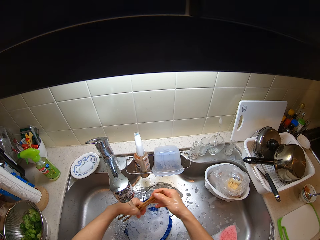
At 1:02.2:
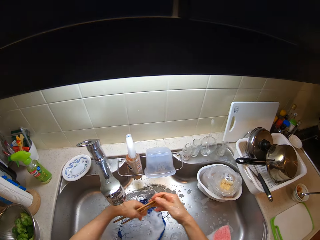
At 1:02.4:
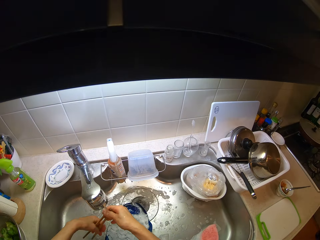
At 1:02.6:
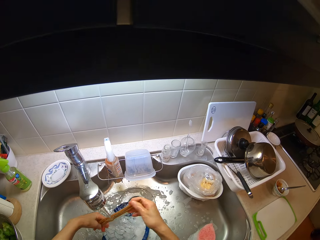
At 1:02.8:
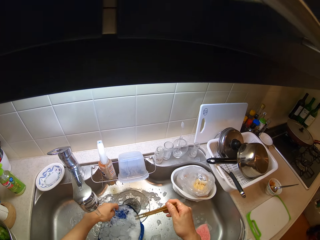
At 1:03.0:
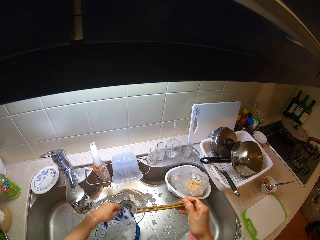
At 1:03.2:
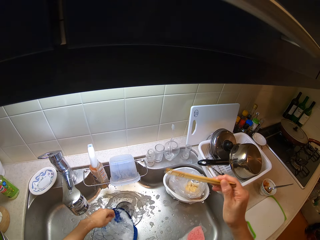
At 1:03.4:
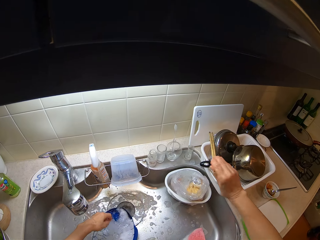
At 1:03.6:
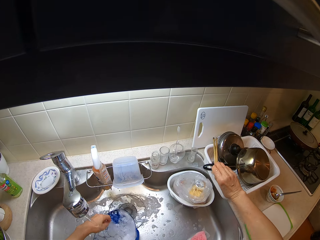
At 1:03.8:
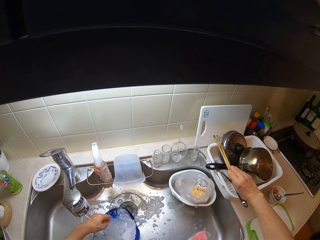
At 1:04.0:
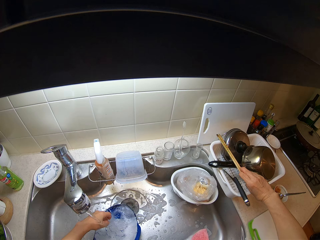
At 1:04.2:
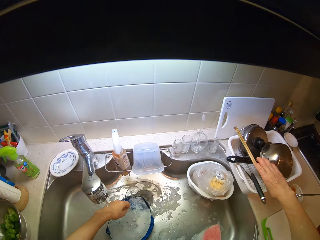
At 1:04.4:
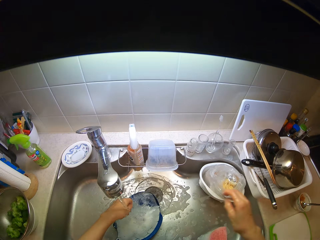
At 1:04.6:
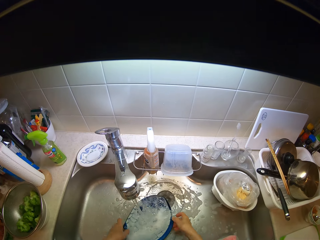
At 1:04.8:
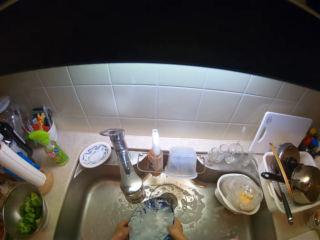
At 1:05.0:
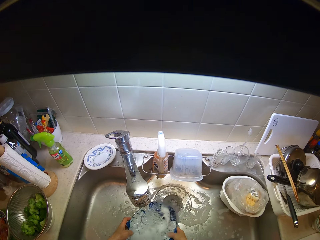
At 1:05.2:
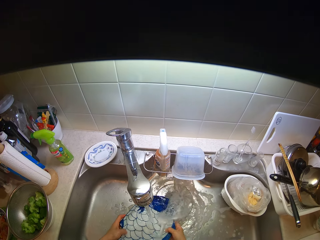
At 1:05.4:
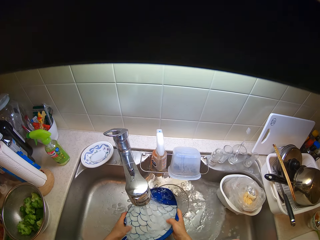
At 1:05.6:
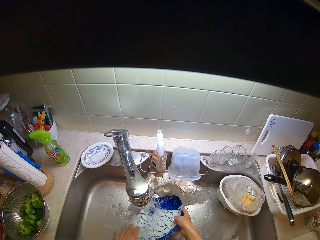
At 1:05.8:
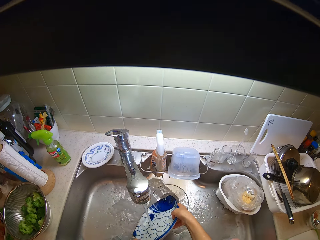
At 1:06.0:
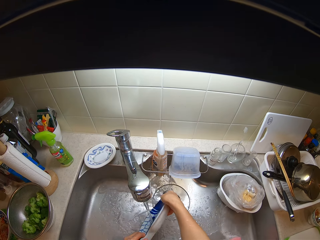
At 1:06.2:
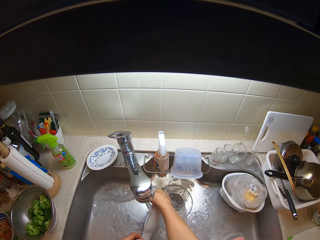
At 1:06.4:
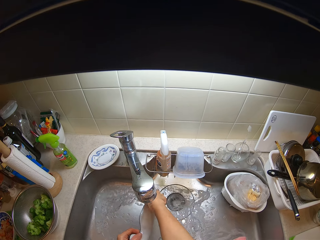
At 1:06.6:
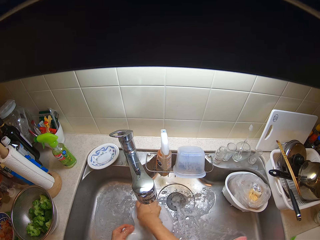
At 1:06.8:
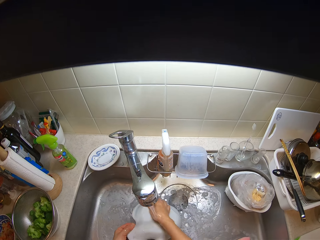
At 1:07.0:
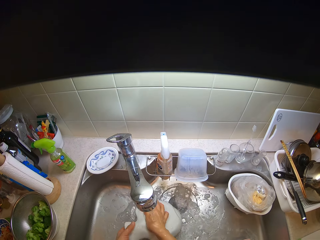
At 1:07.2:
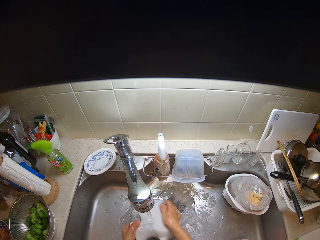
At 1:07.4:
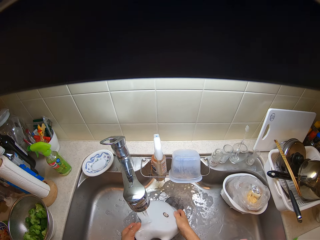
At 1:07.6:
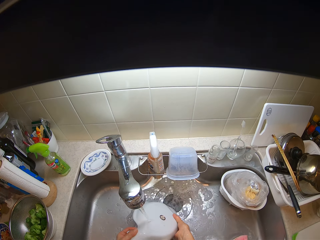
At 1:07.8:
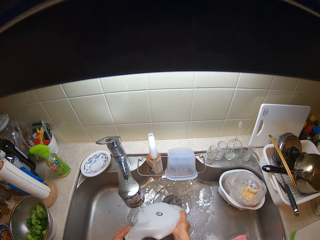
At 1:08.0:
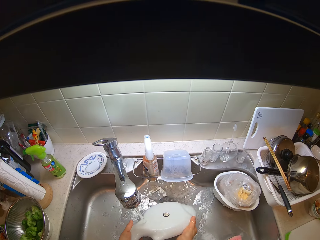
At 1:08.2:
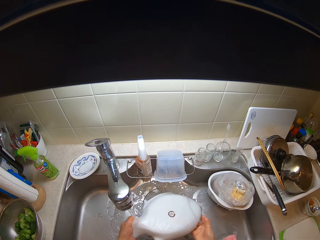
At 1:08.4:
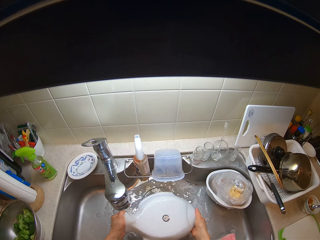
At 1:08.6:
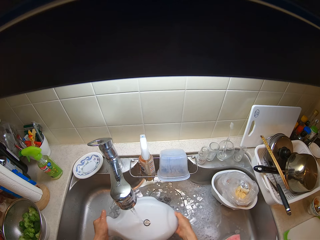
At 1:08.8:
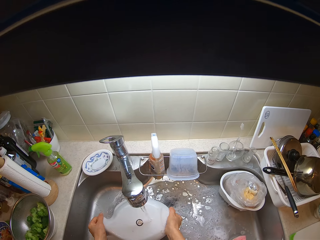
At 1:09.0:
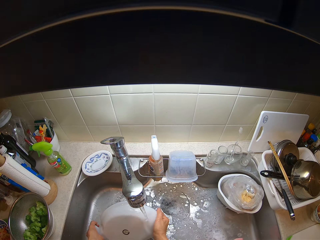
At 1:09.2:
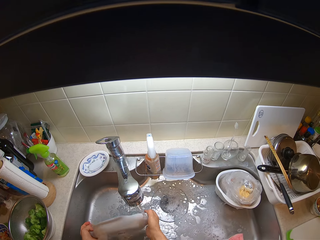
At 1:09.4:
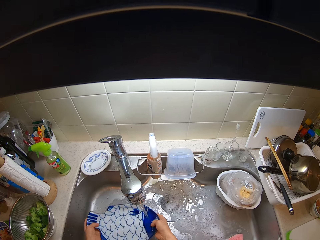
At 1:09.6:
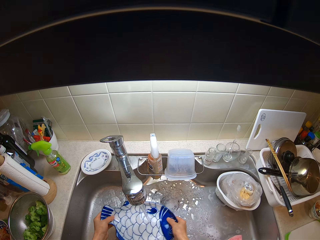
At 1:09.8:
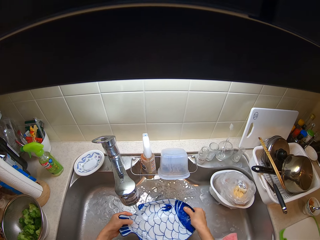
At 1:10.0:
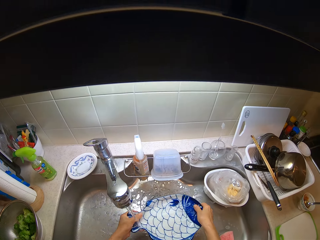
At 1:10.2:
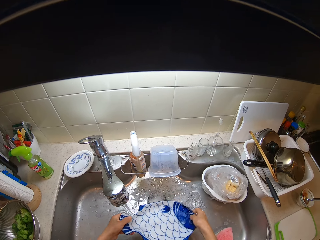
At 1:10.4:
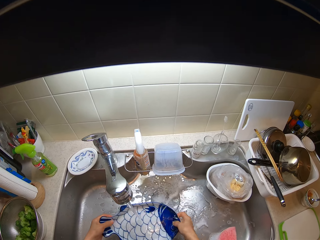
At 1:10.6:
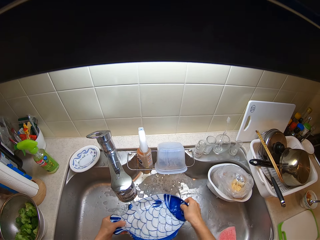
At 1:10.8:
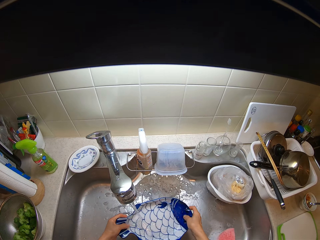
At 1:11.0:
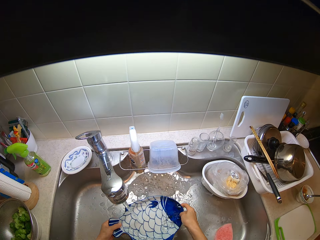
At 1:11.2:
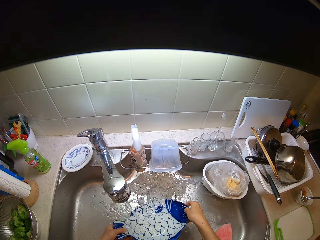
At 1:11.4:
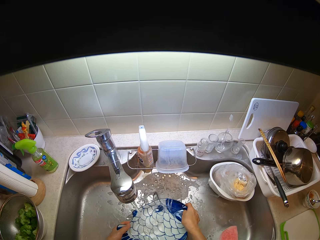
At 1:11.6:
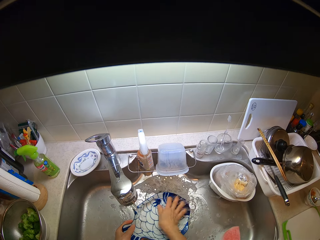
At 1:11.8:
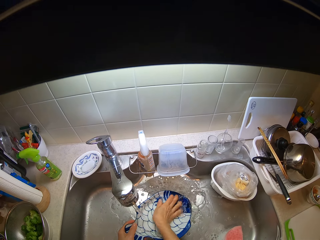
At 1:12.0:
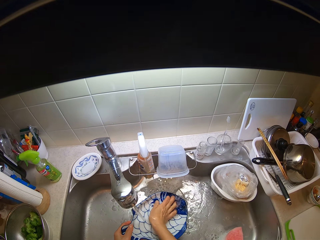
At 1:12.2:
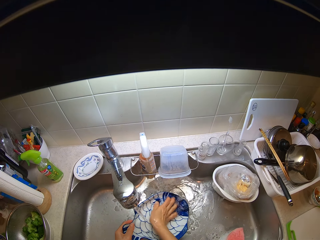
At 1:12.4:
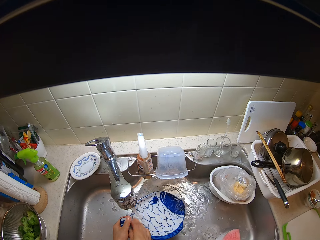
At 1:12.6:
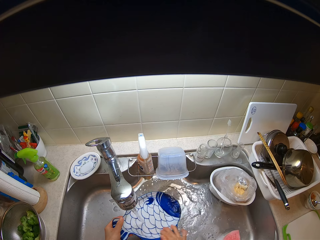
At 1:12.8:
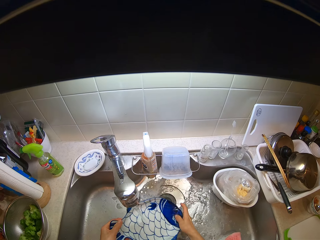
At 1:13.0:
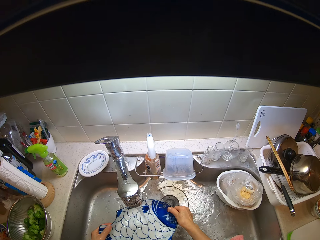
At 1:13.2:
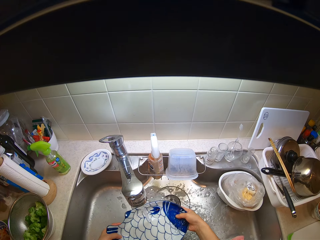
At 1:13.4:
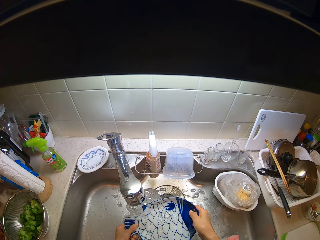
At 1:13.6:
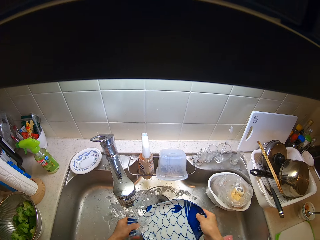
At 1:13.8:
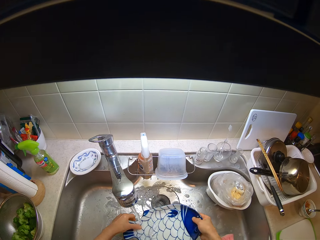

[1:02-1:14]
The camera wearer drops the turning stick in the tray on the table with his right hand. He picks up a plate. He washes the plate in the basin with his hands.

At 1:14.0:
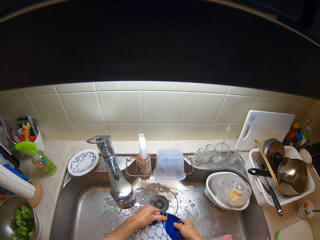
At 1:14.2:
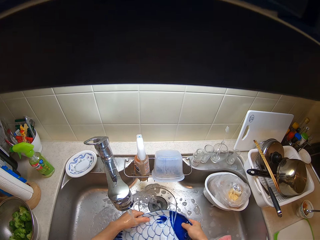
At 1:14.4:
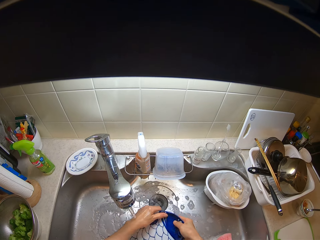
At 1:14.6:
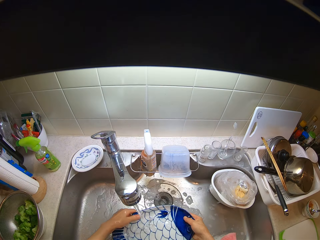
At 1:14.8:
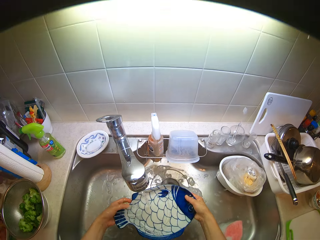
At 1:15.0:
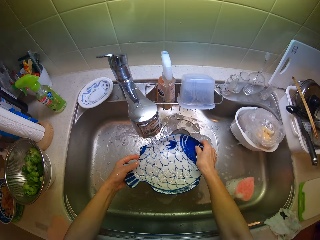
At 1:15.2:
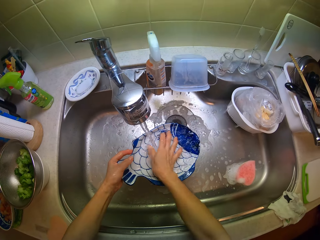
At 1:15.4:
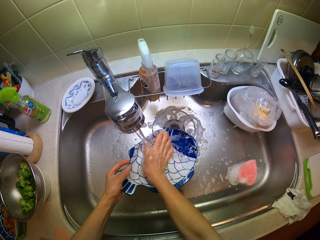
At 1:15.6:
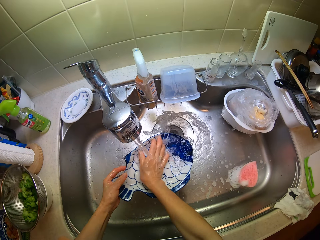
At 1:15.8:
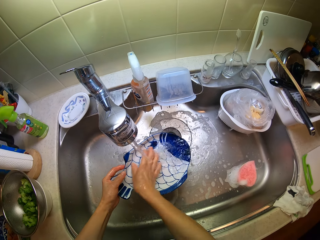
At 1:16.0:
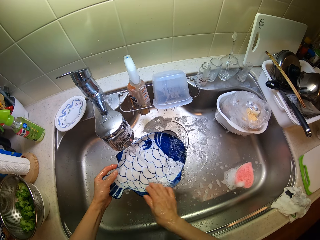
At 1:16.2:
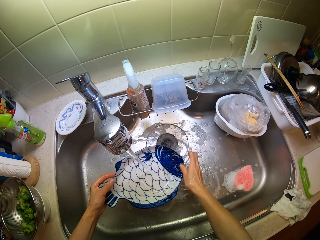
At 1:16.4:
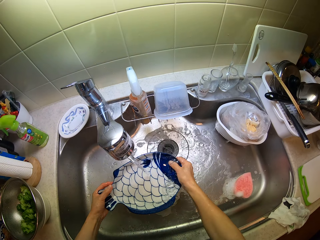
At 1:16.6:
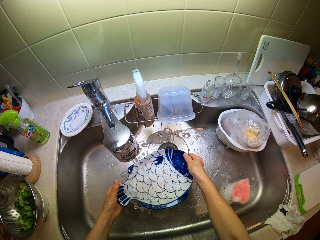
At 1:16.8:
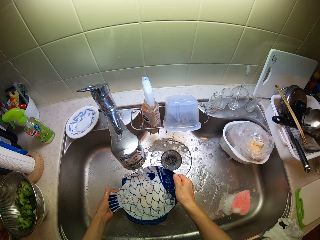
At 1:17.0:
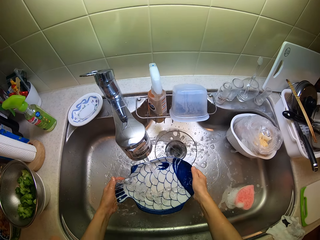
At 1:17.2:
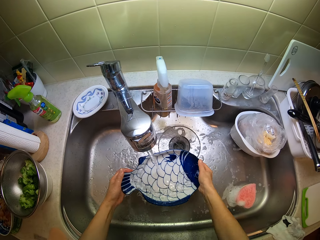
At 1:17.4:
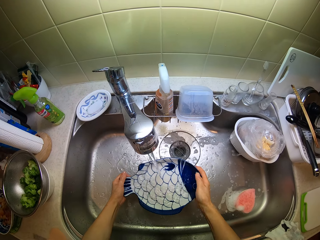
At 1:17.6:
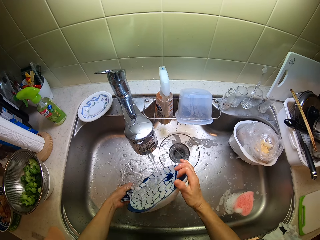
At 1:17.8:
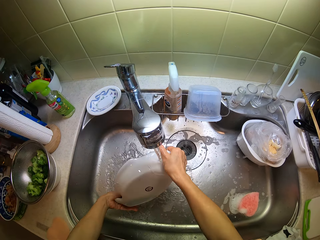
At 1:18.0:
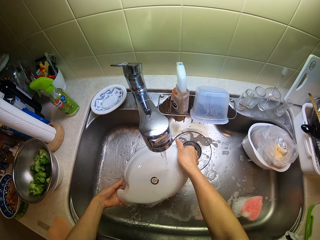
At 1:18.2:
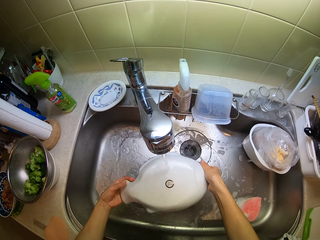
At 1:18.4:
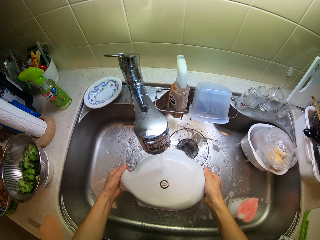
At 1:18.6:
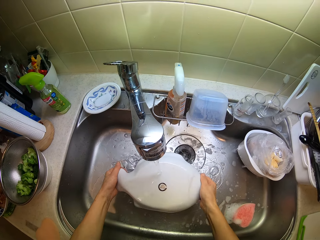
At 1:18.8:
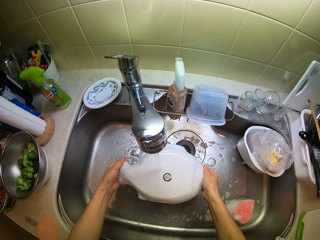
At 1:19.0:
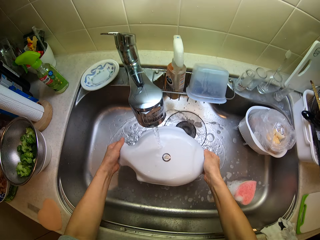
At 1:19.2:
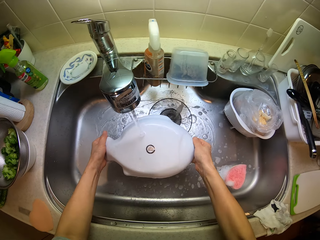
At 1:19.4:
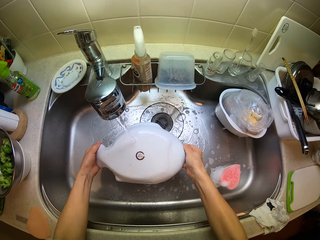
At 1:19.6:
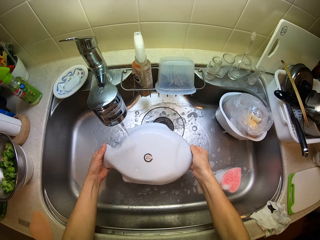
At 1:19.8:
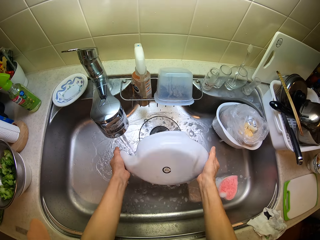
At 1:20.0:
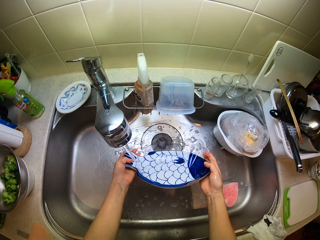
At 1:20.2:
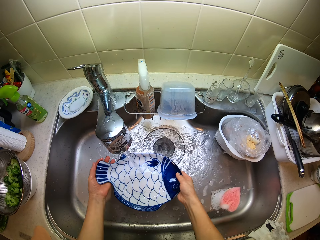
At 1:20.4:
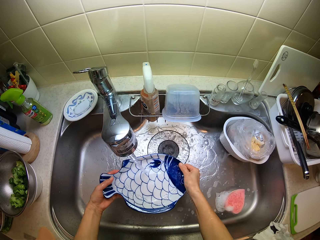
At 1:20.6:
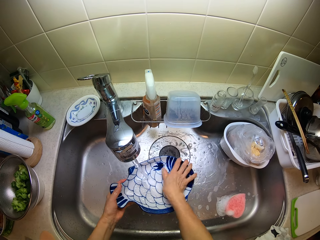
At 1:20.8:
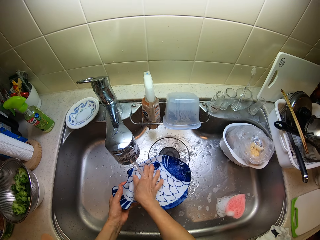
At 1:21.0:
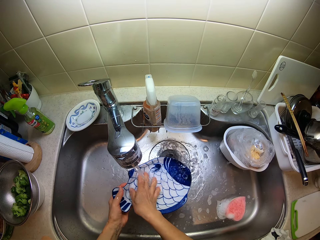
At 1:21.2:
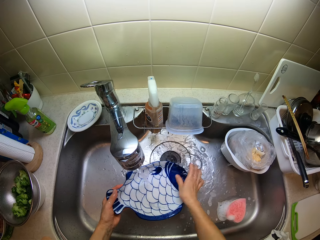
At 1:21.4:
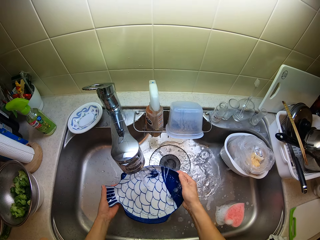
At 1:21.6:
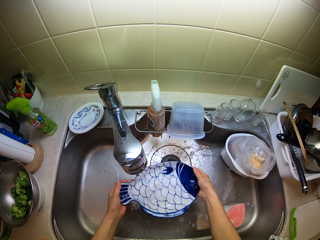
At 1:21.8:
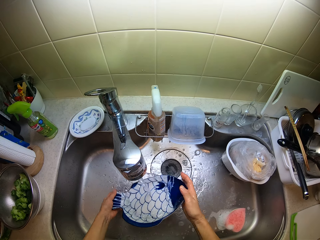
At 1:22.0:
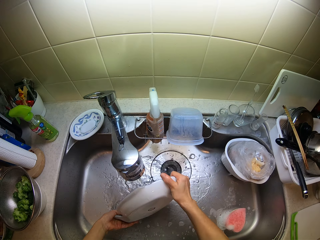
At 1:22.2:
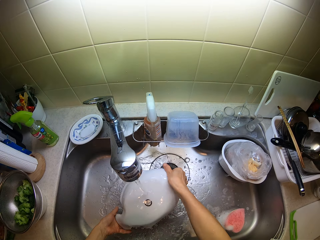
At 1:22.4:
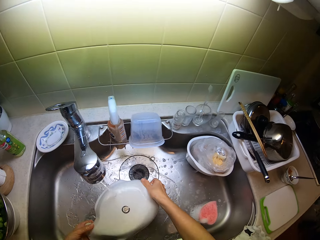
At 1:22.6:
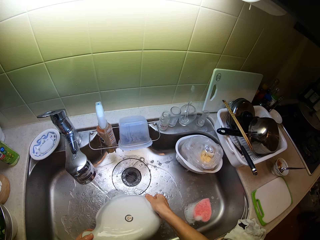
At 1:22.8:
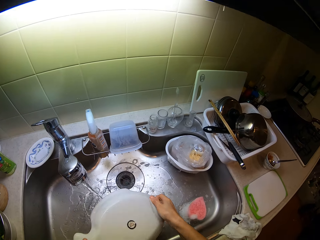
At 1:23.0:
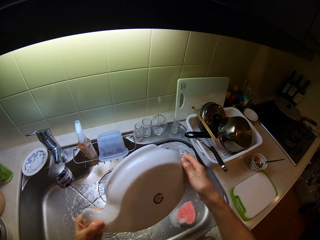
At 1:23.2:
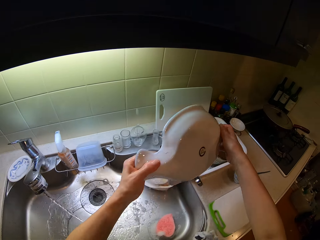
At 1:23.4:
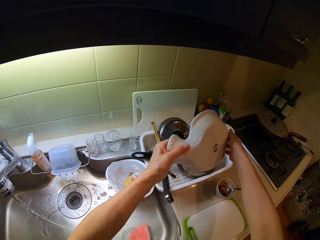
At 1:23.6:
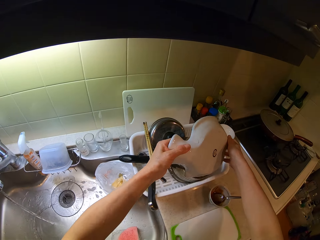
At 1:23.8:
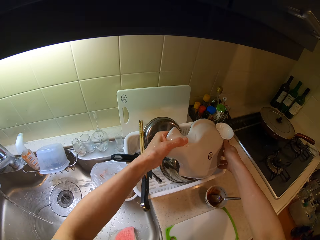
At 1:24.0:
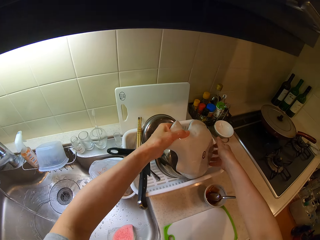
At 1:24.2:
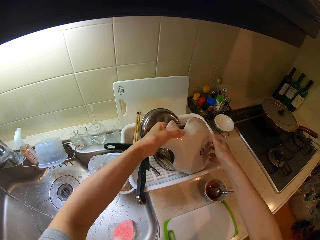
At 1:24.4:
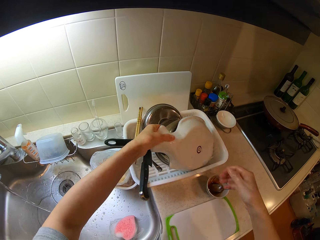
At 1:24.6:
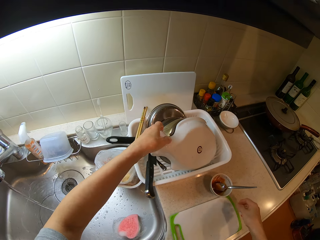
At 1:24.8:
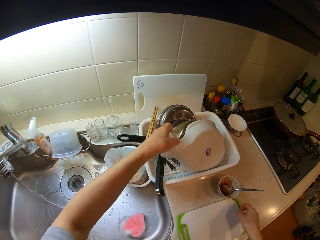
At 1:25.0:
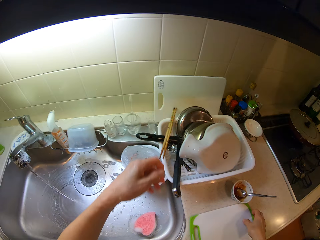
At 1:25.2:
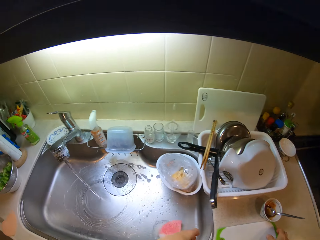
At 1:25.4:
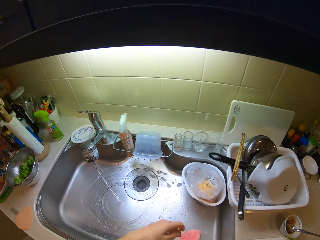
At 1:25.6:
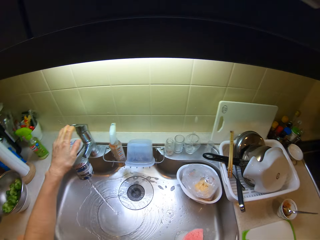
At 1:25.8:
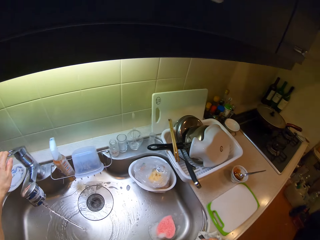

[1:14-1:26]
The camera wearer places the plate in the tray on the table with his hands. He turns off the faucet.
